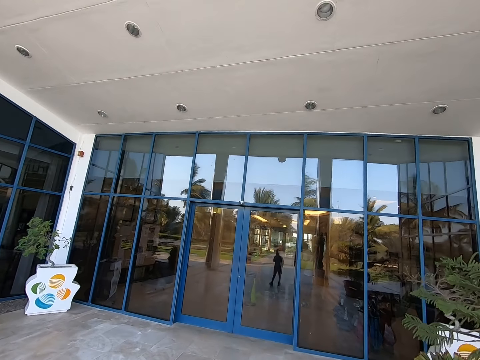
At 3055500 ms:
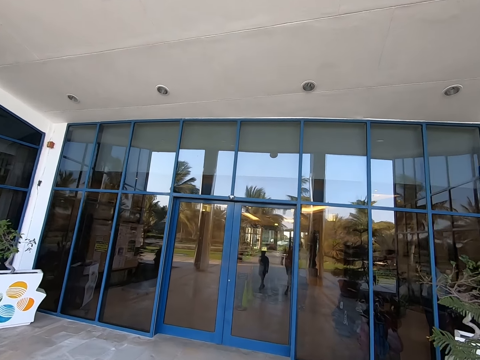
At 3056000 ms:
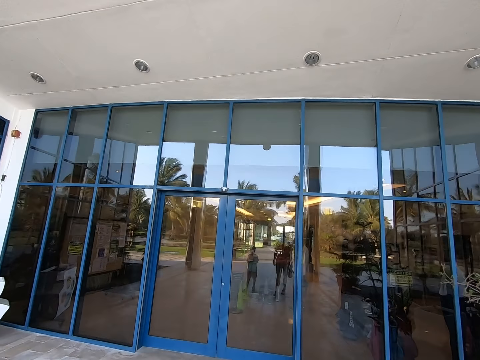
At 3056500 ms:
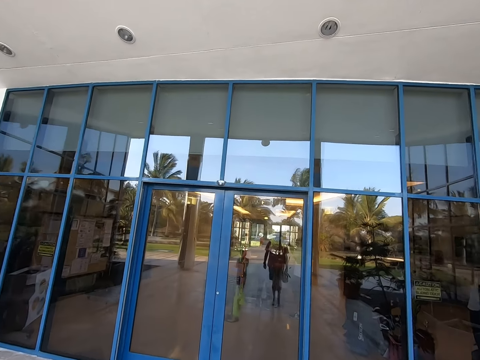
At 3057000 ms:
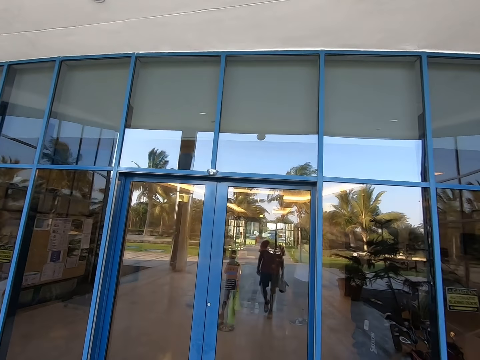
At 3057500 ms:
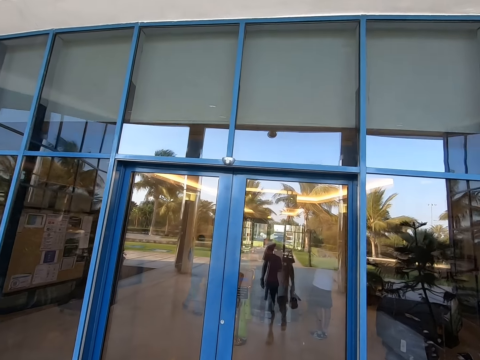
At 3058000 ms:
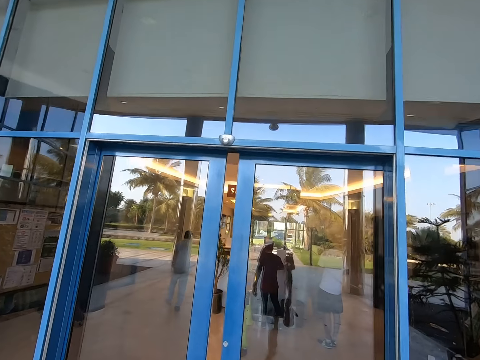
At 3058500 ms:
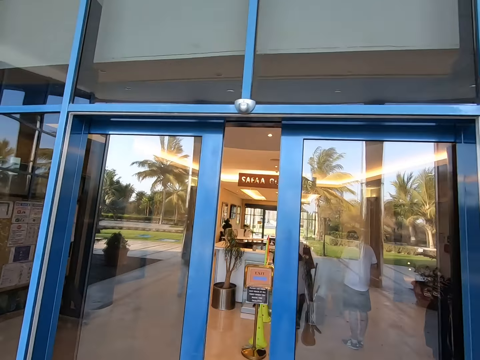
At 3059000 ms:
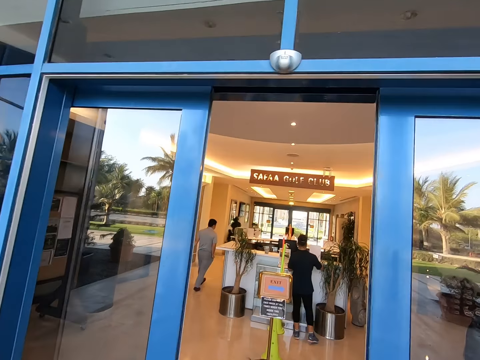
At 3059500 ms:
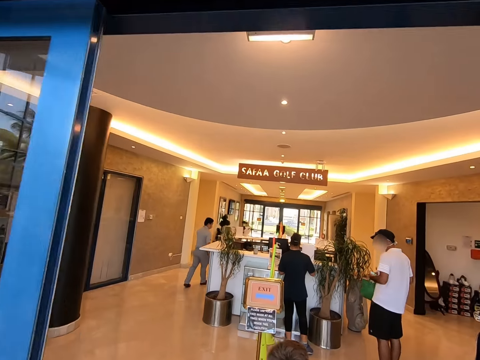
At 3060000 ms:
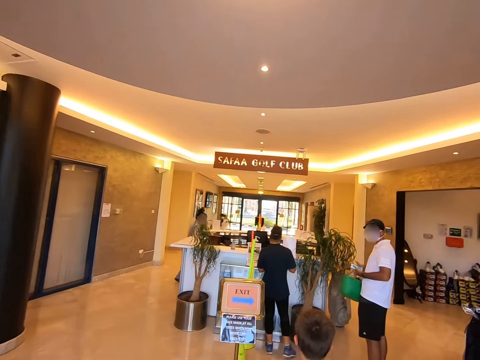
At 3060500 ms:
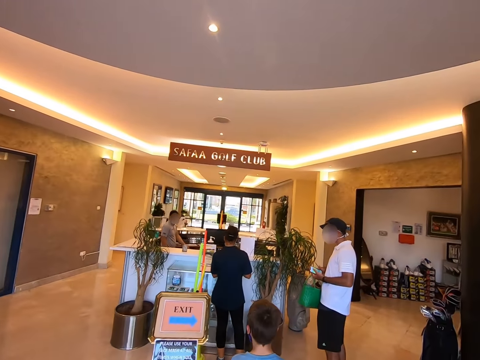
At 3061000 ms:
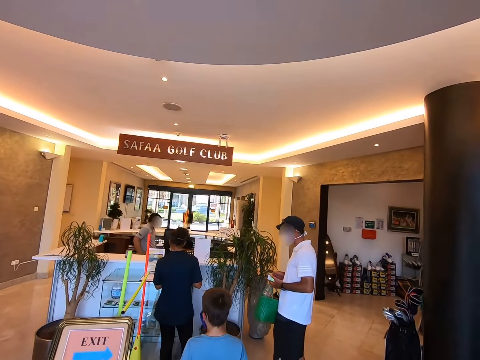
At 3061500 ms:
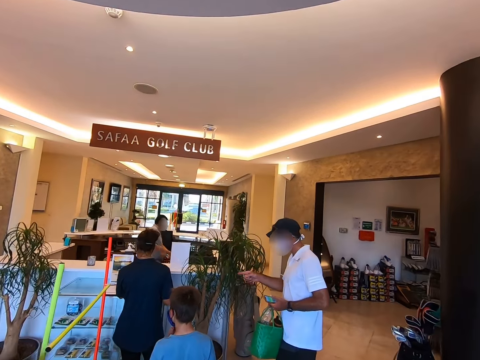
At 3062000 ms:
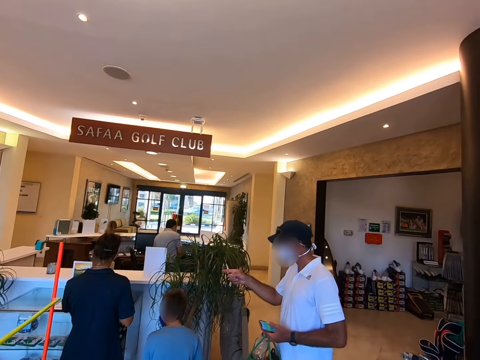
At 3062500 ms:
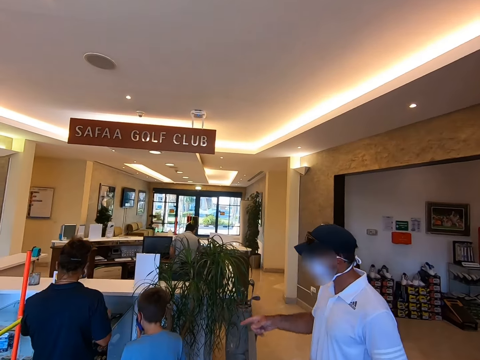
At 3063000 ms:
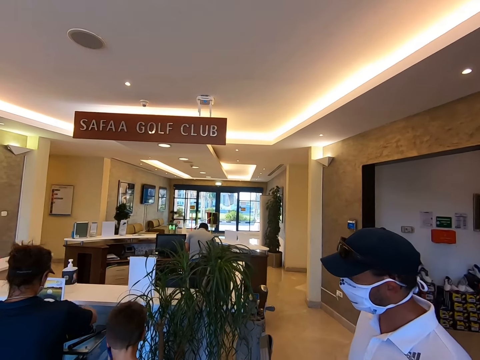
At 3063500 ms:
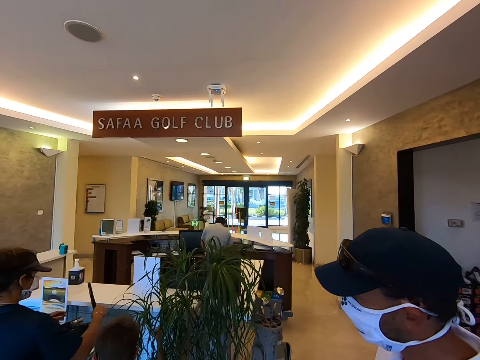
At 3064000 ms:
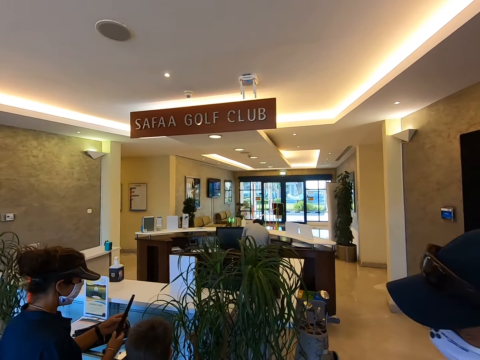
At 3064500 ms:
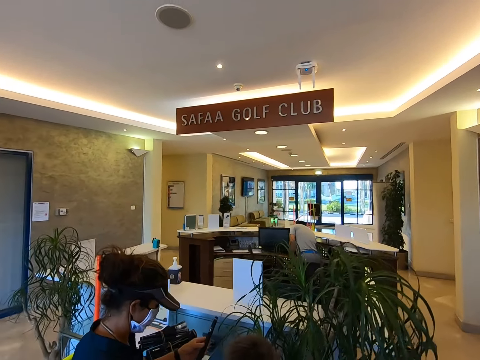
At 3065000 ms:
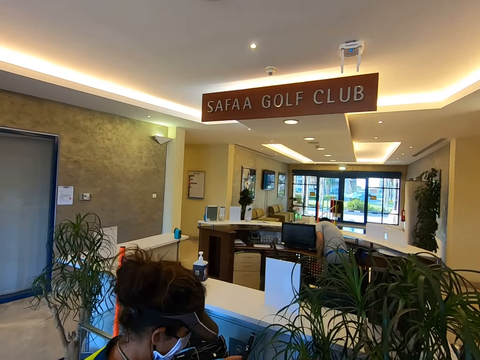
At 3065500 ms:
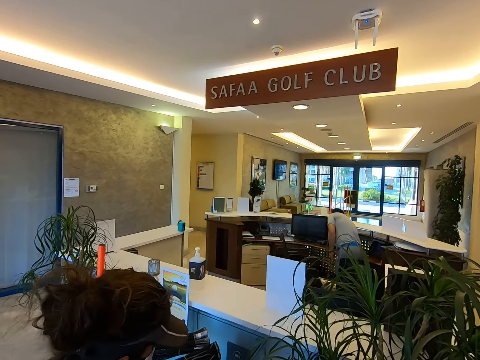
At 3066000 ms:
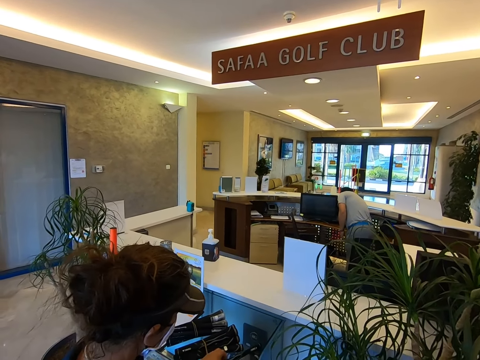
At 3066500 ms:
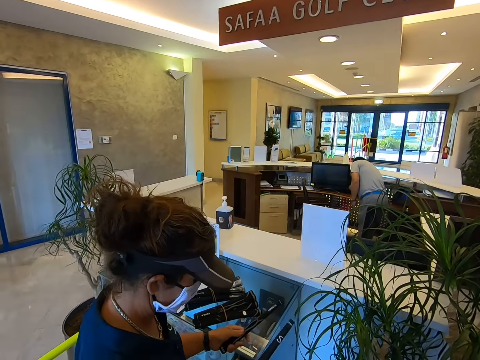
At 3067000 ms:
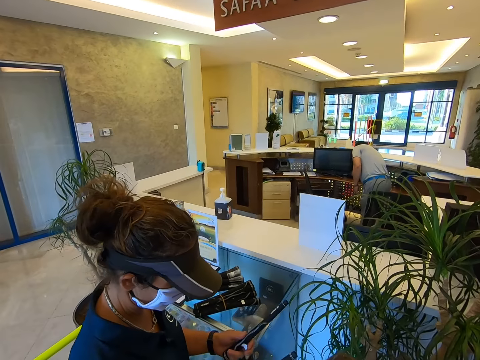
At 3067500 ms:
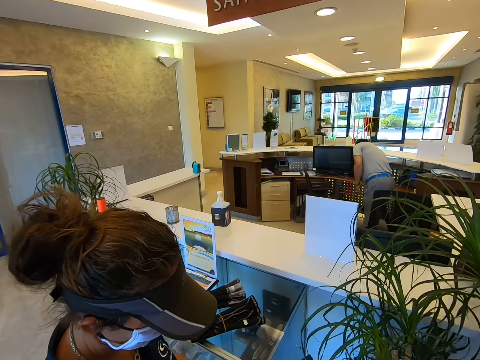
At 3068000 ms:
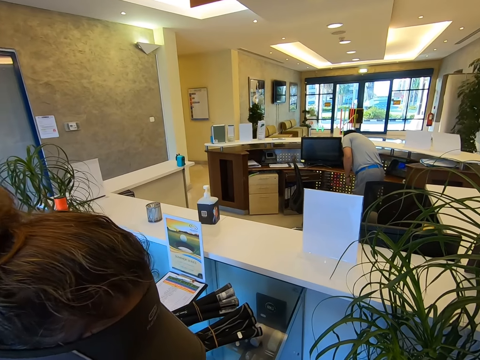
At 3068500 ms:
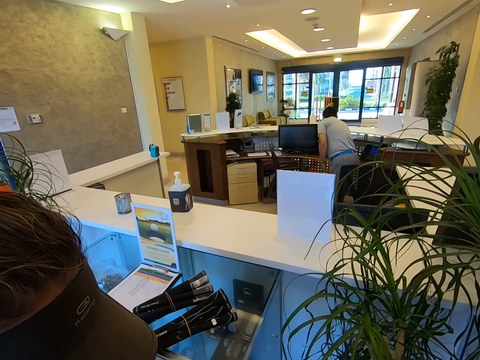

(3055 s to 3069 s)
The camera wearer and the person open the golf club premises door. The camera wearer and the person enter the golf club premises. Another person holds a golf stick.

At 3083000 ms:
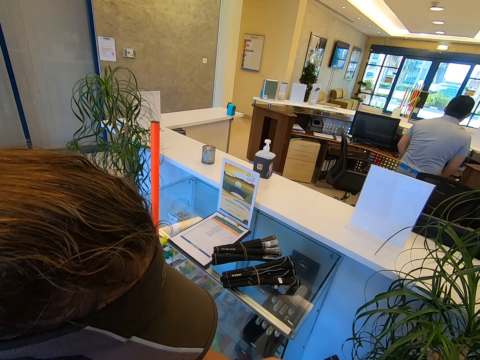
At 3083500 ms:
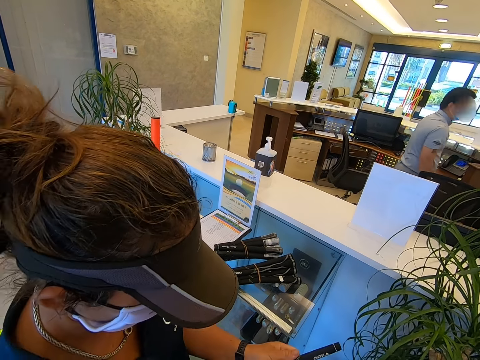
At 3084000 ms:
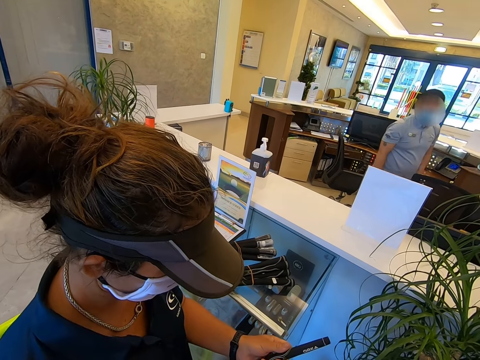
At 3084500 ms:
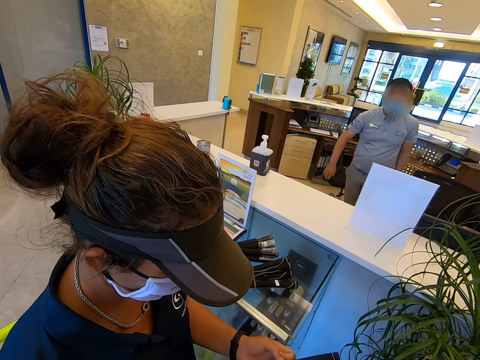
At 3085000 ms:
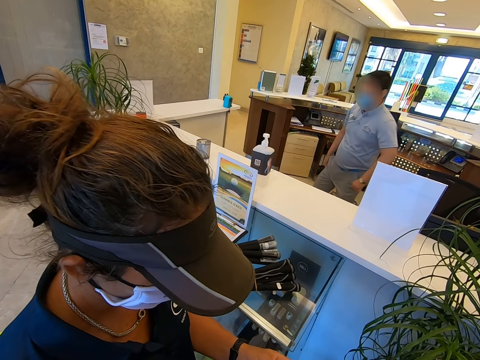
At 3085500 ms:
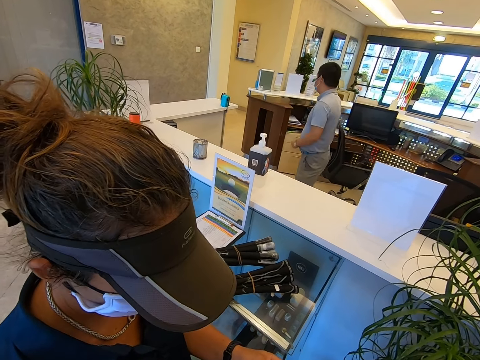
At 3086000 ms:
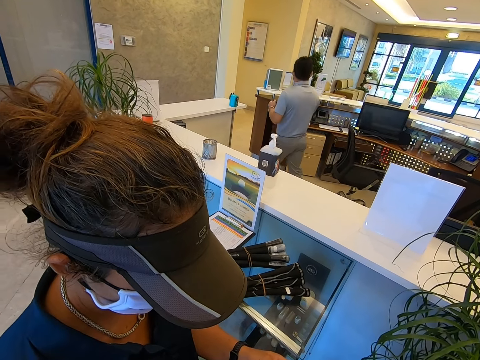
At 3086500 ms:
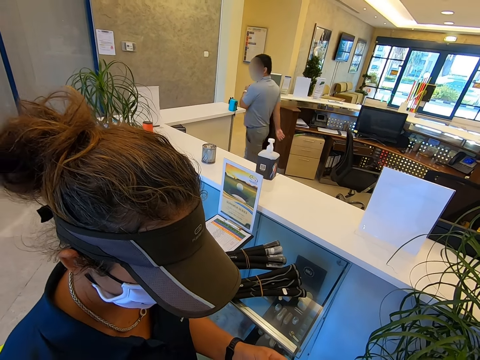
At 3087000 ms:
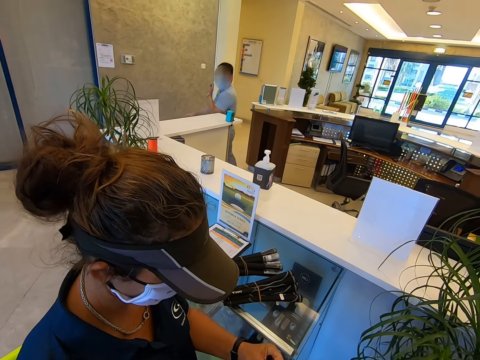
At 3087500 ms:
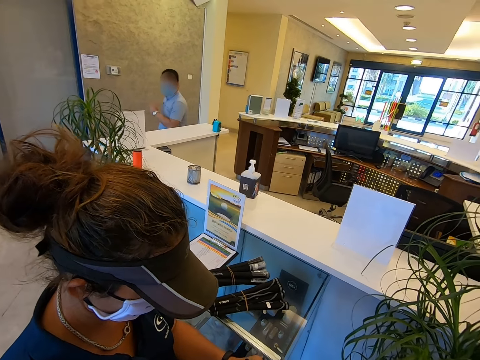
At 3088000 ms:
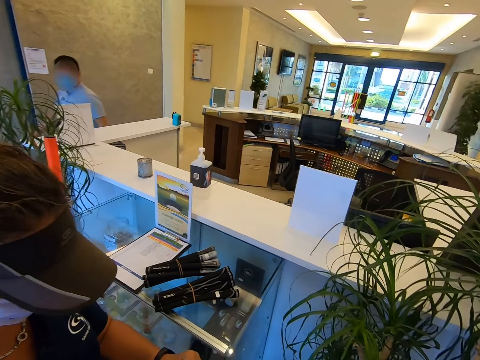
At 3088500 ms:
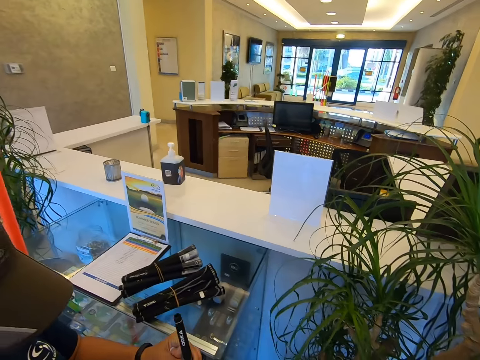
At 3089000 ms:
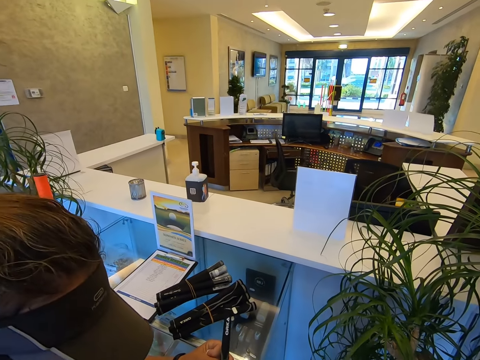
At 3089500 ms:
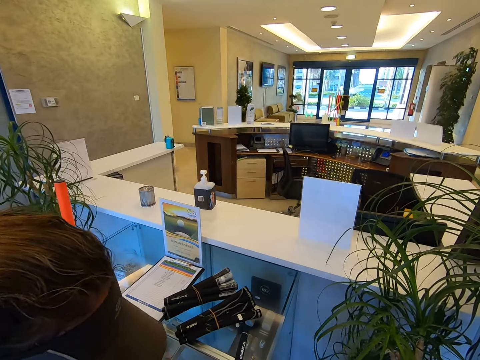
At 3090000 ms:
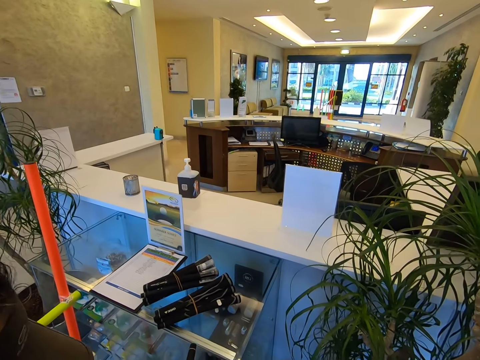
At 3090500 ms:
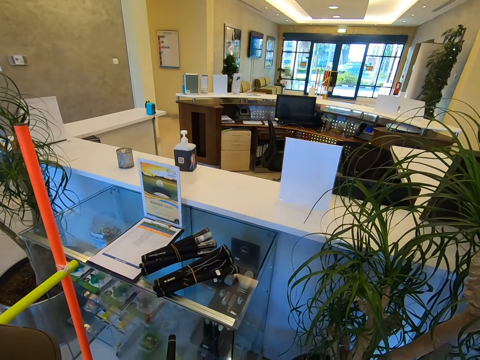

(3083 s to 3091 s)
A man walks around.

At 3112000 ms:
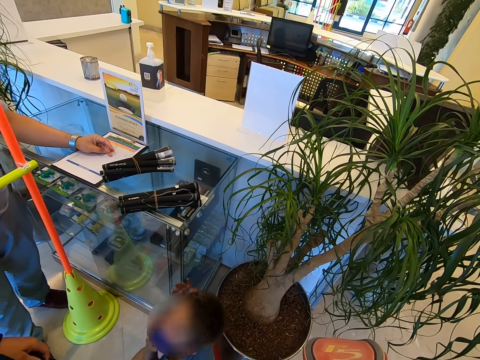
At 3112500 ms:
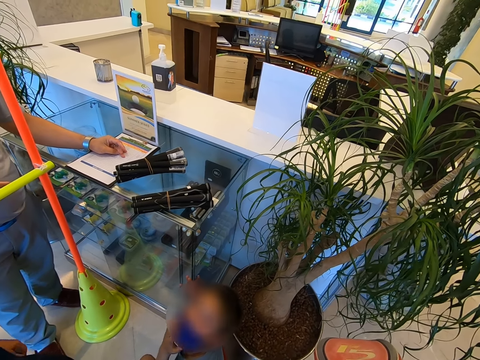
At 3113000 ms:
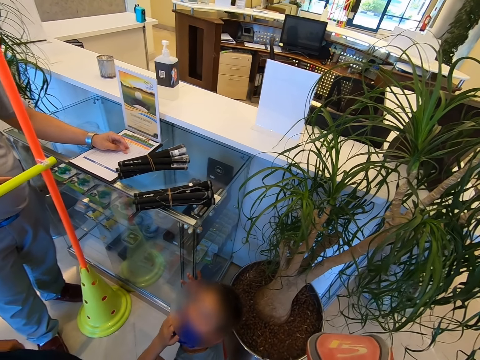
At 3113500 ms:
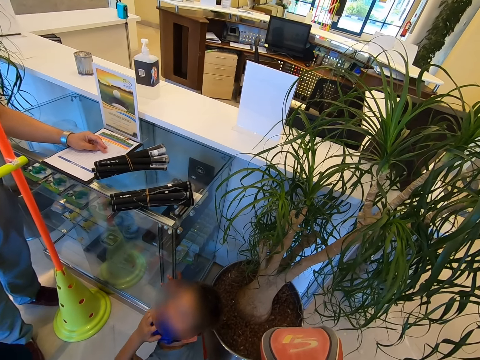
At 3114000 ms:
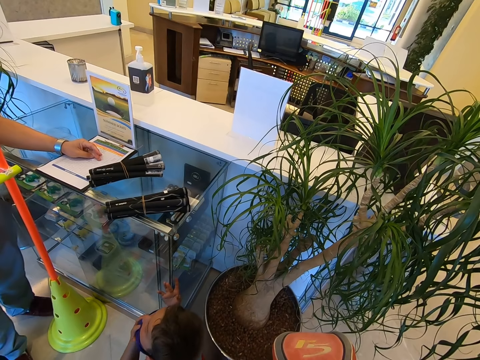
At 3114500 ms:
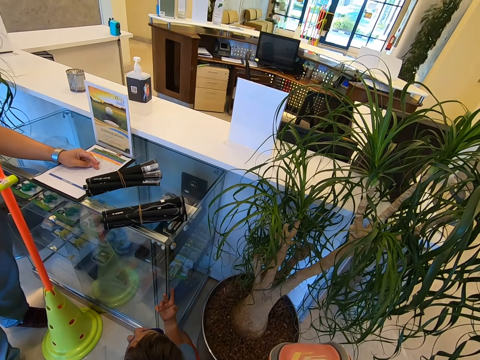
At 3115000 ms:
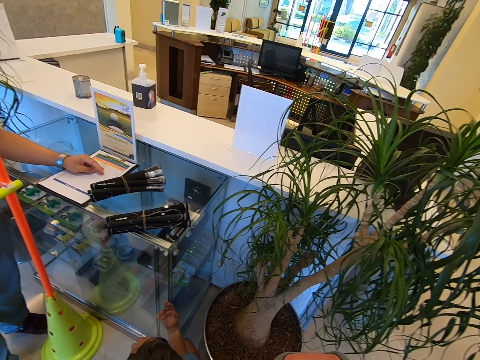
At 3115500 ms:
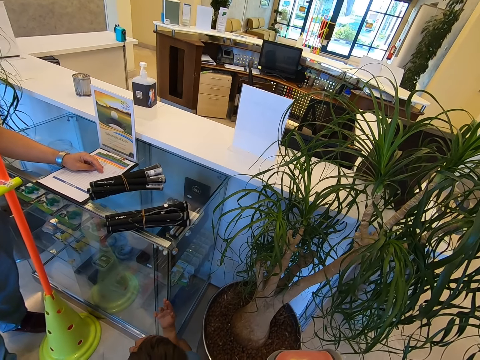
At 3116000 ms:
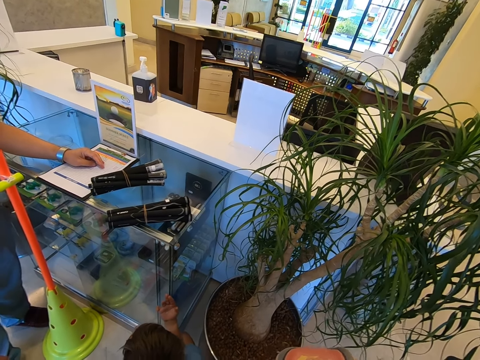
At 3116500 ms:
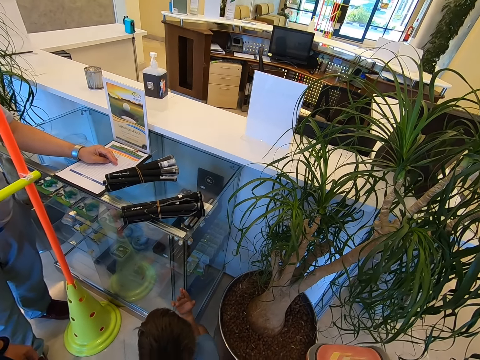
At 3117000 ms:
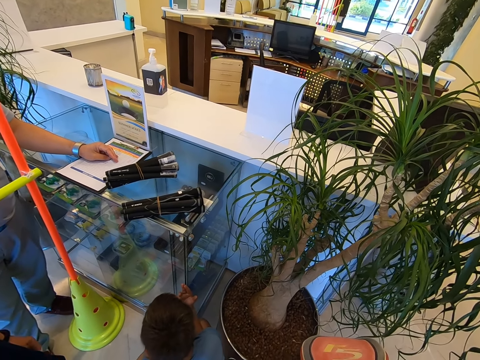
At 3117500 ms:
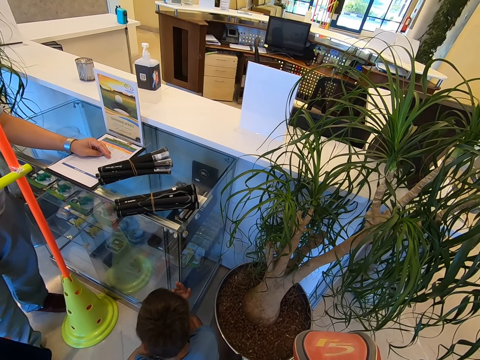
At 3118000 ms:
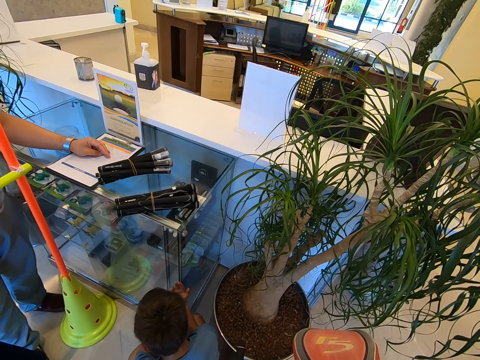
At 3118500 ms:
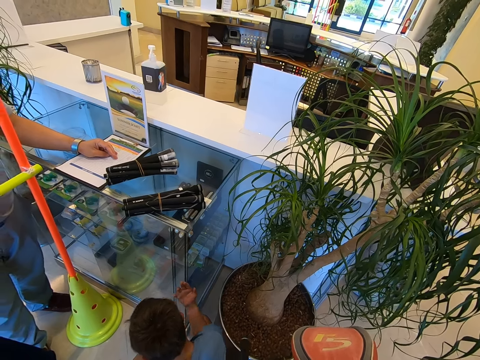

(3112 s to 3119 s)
A person looks at another person.
